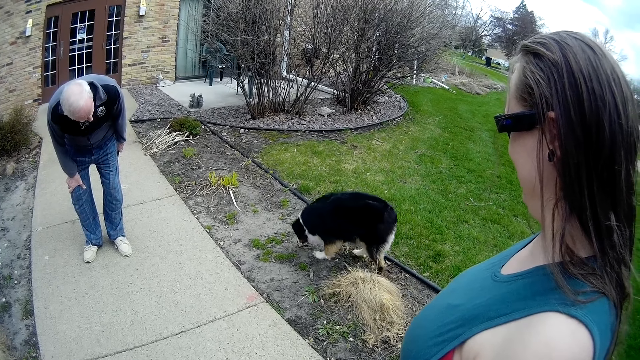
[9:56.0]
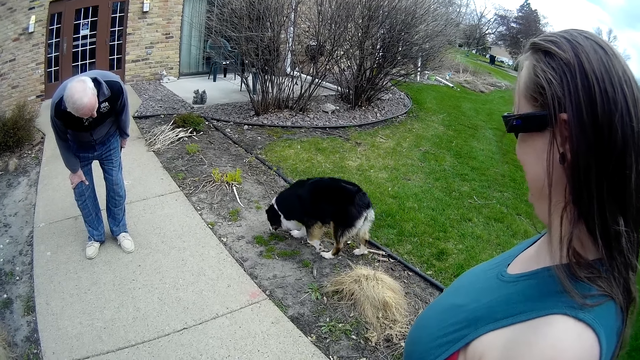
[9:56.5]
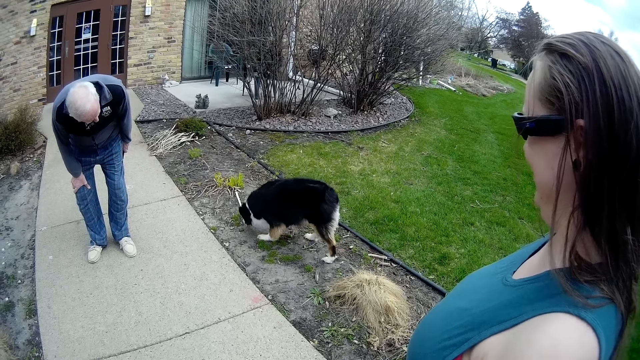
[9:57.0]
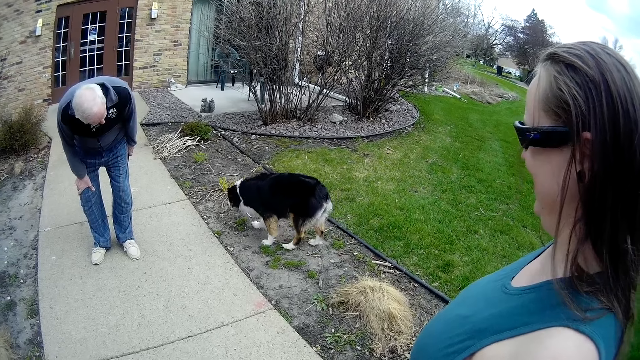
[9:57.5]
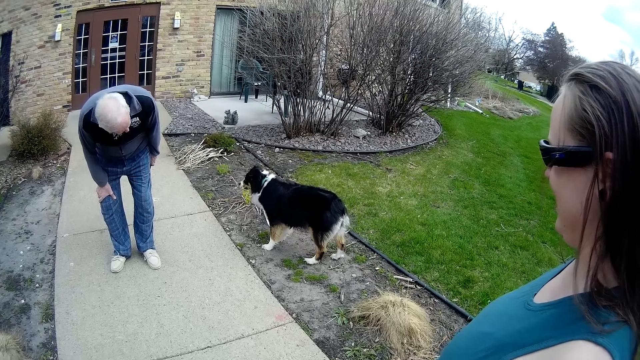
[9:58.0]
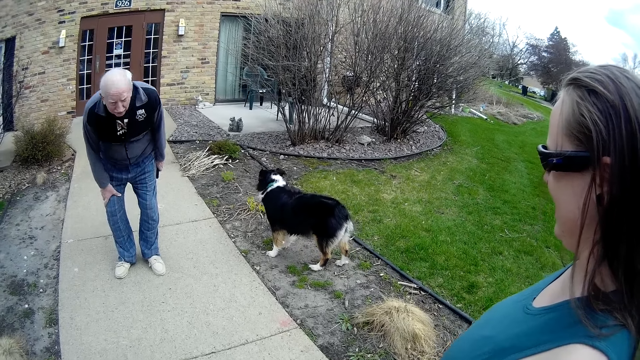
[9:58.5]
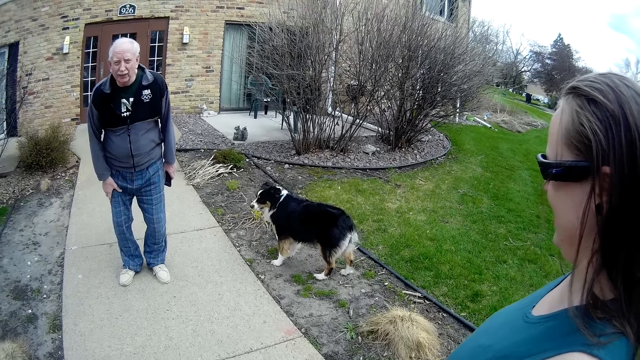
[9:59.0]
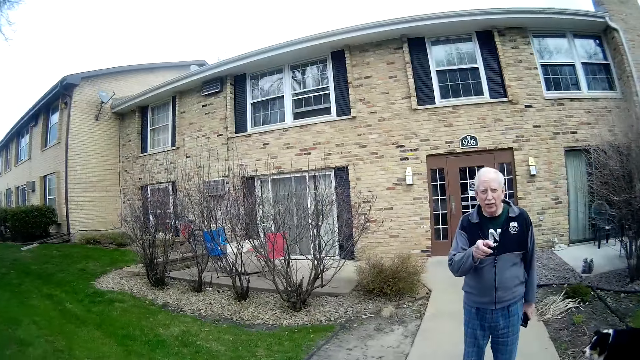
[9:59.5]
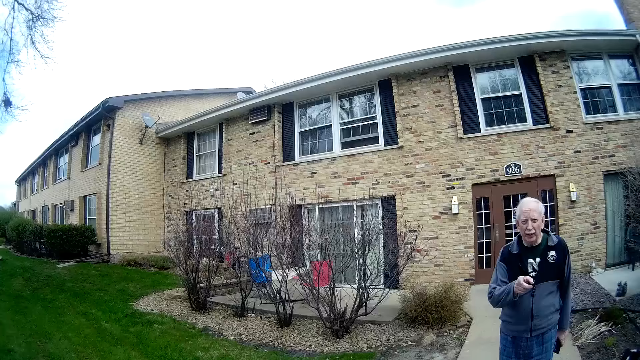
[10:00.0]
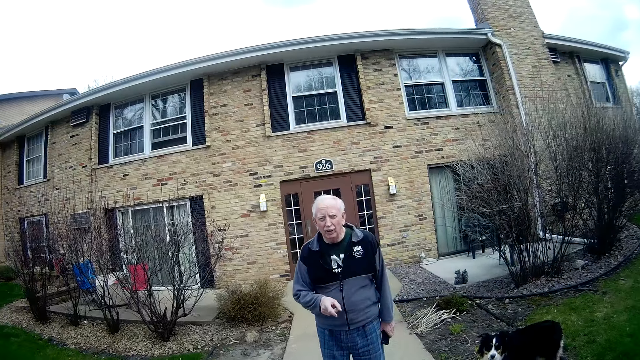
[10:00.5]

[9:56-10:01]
The camera wearer laughs.

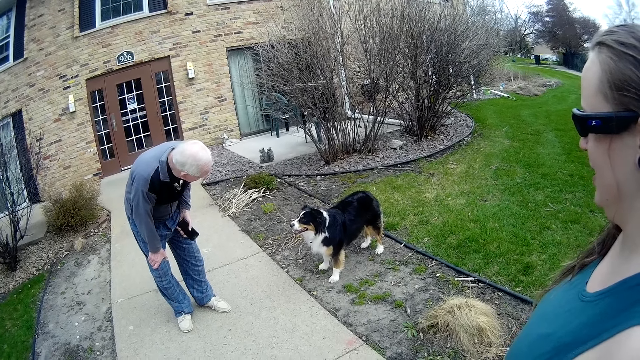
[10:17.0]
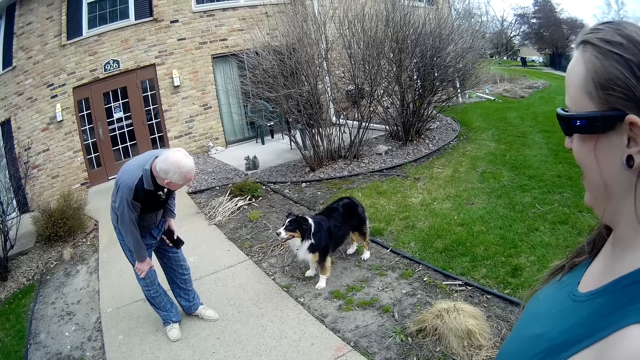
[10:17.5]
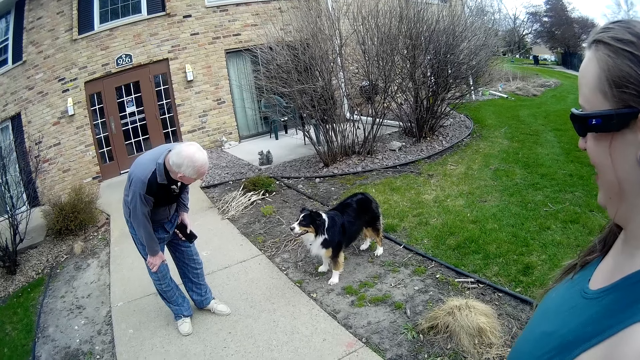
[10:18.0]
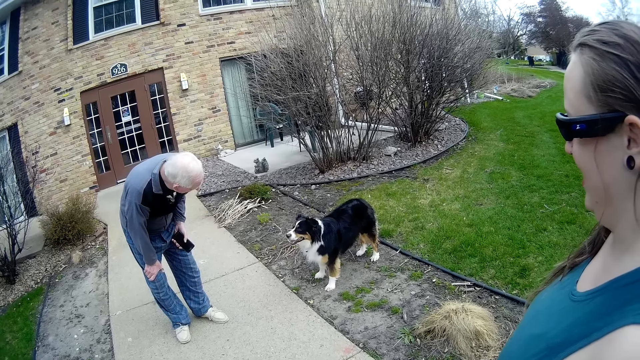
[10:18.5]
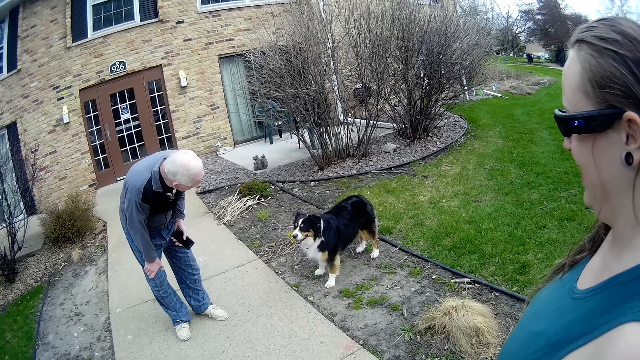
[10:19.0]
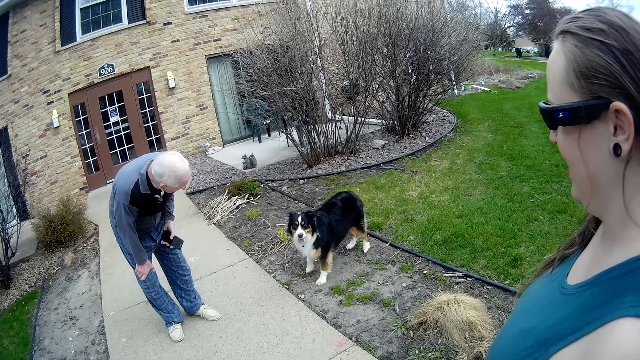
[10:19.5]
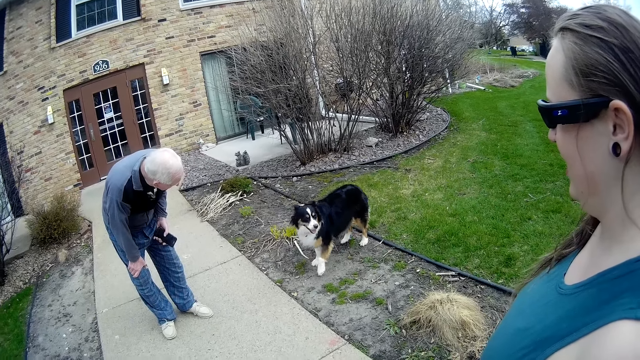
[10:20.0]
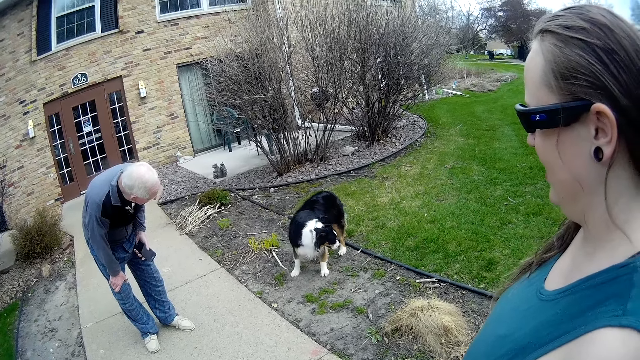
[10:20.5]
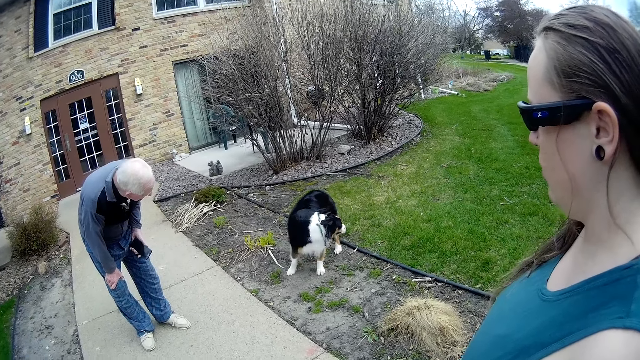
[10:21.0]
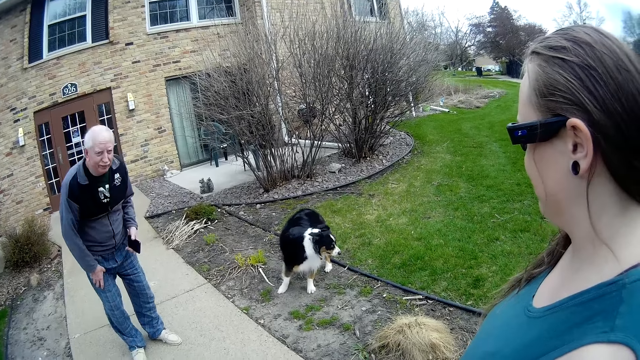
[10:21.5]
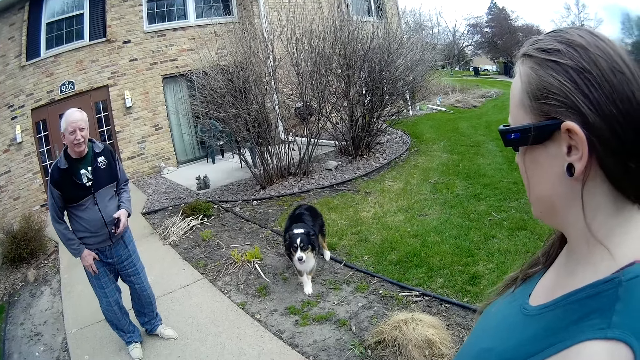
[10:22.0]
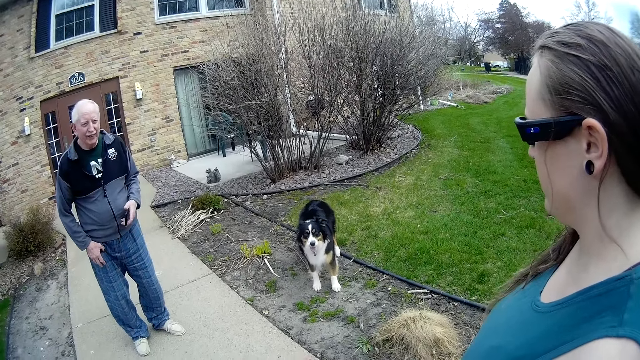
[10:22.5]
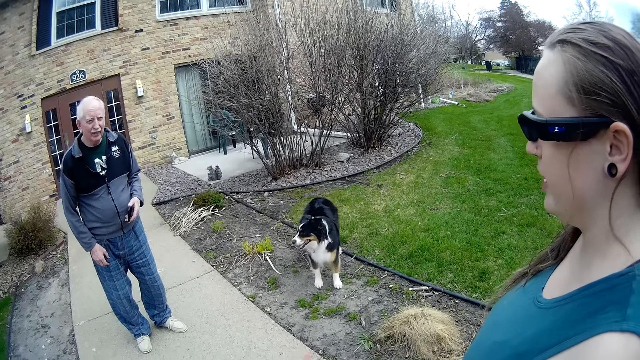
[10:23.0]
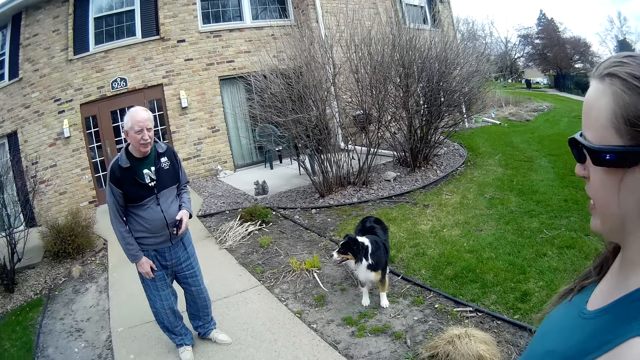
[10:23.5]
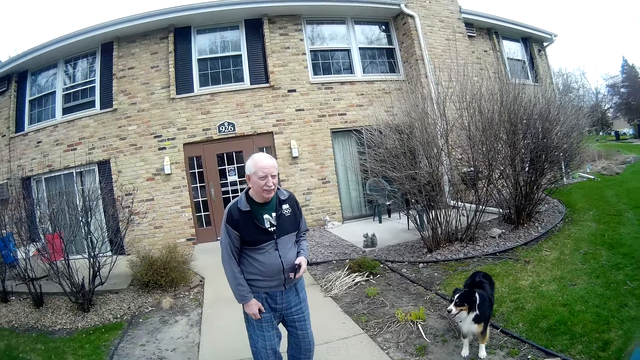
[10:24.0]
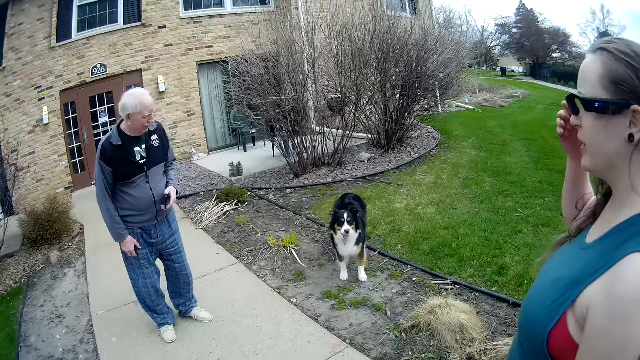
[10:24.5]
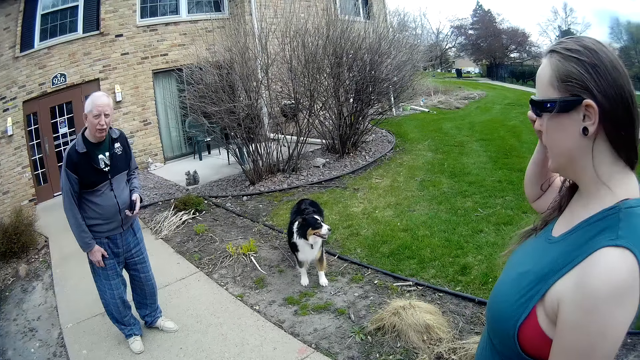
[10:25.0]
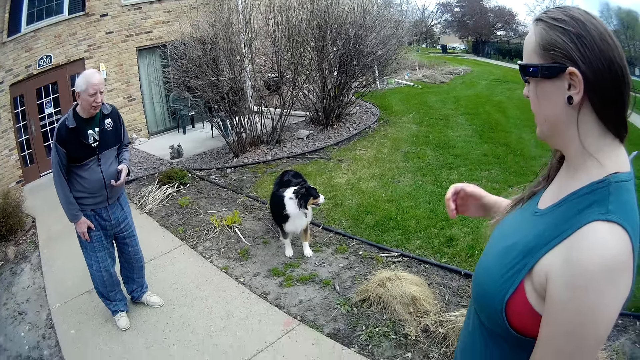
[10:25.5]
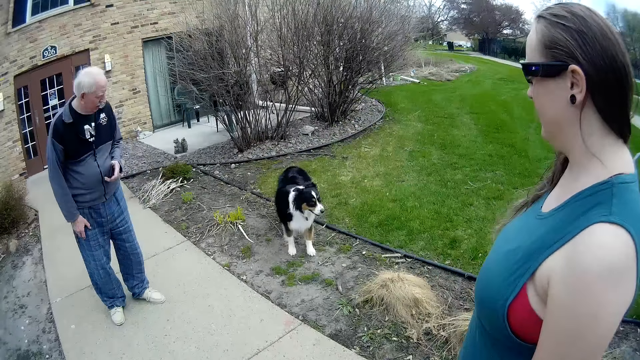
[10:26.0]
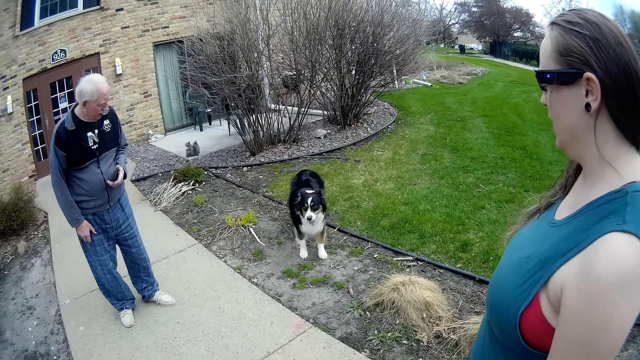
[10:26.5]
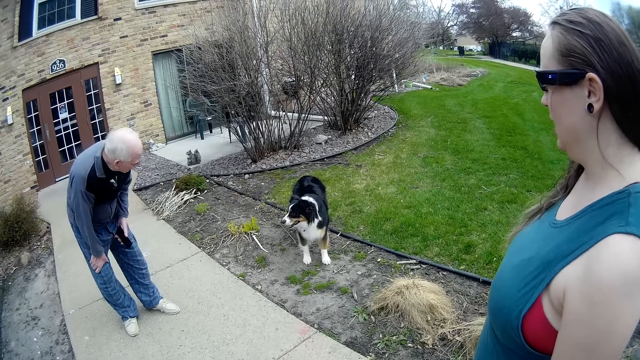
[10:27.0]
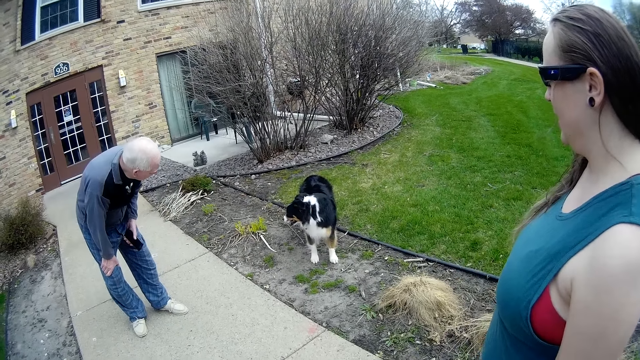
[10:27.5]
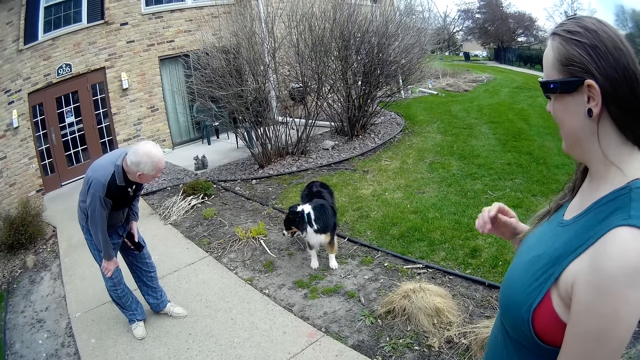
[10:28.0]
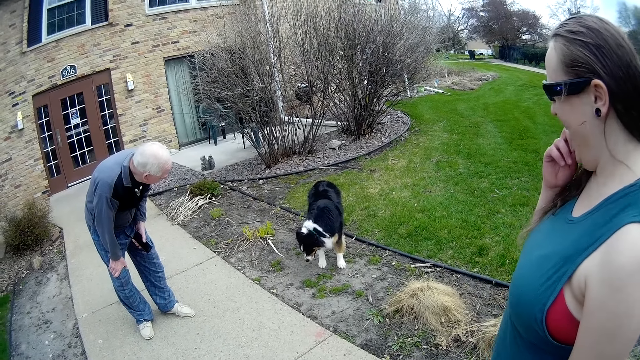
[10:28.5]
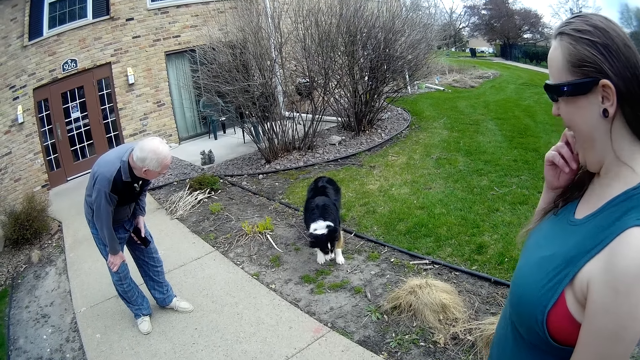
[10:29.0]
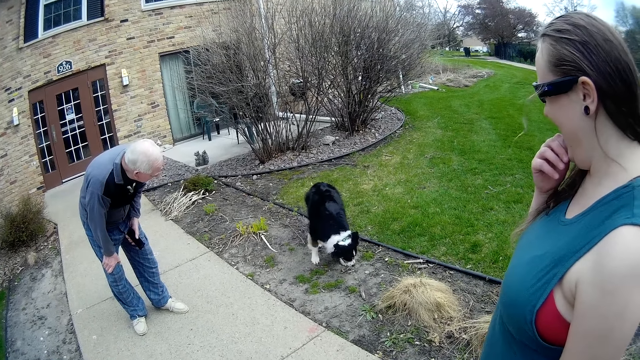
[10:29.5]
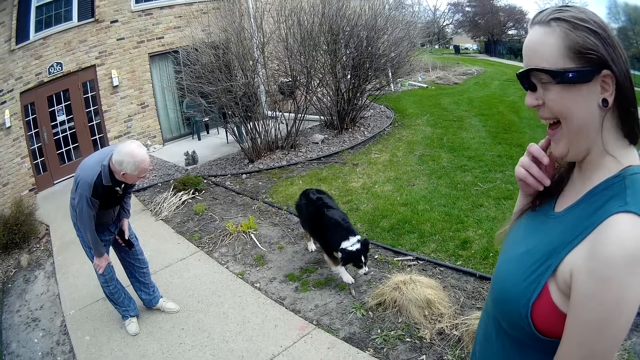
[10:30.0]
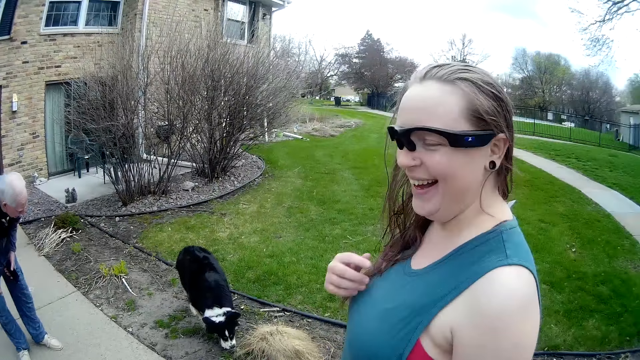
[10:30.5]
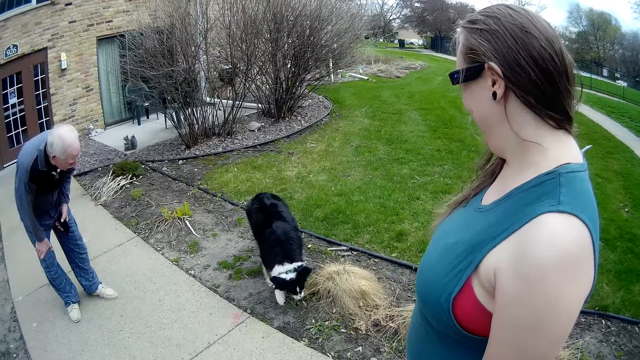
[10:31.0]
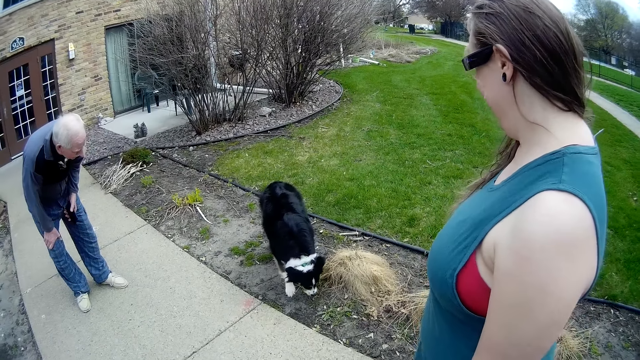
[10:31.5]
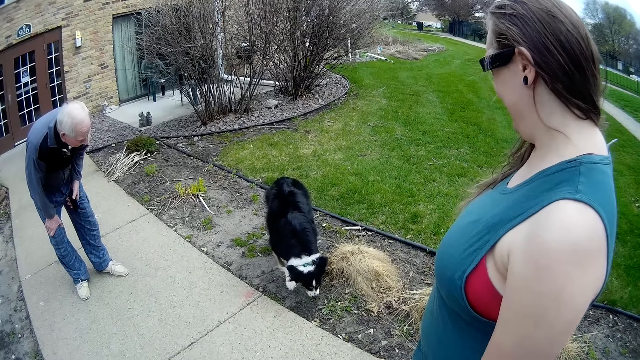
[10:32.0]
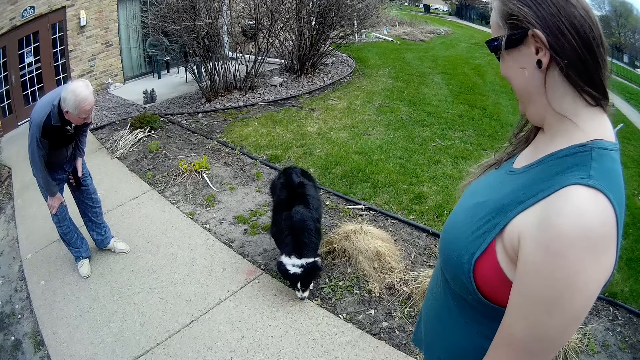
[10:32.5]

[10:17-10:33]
The camera wearer interacts with a person and another person. A woman adjusts eye glasses on her face with her right hand. The camera wearer looks around.
